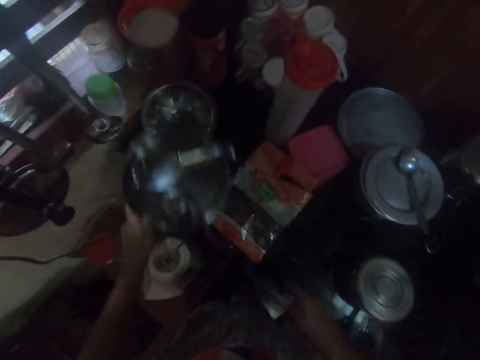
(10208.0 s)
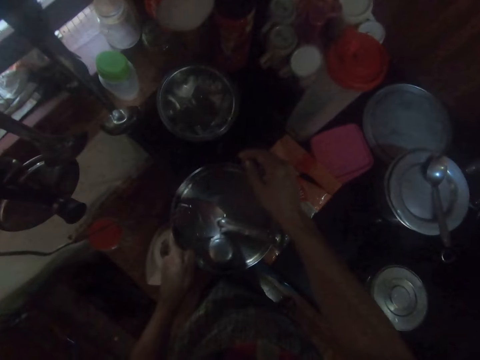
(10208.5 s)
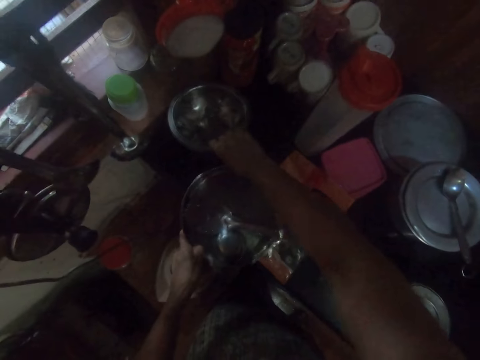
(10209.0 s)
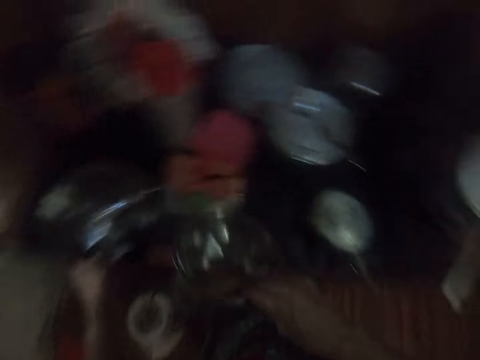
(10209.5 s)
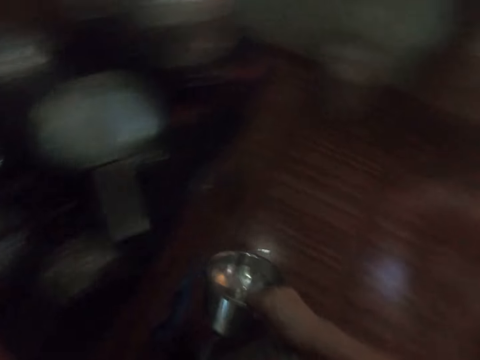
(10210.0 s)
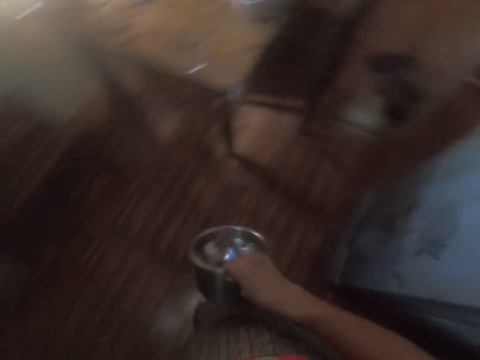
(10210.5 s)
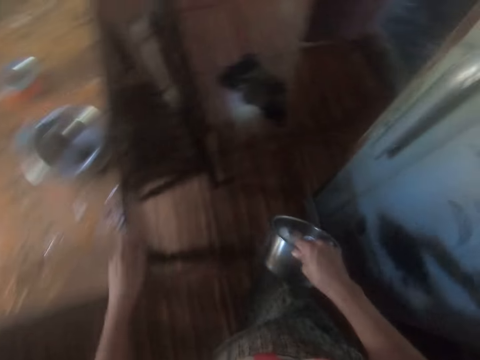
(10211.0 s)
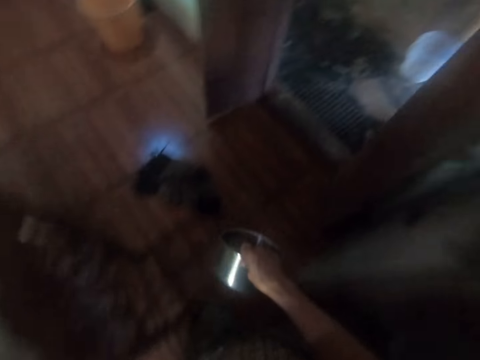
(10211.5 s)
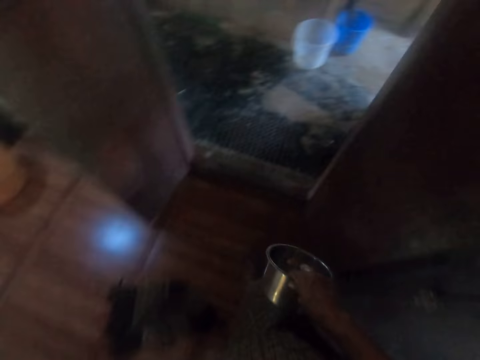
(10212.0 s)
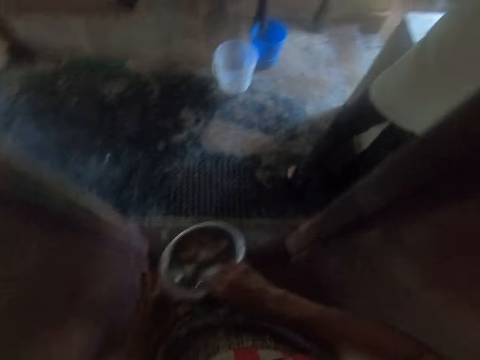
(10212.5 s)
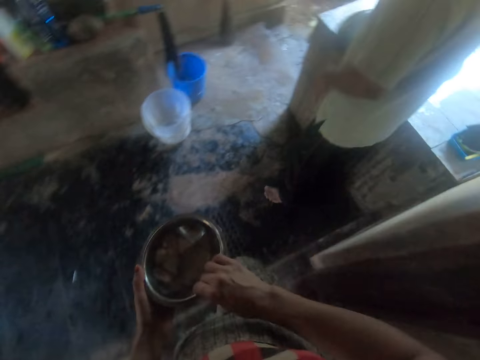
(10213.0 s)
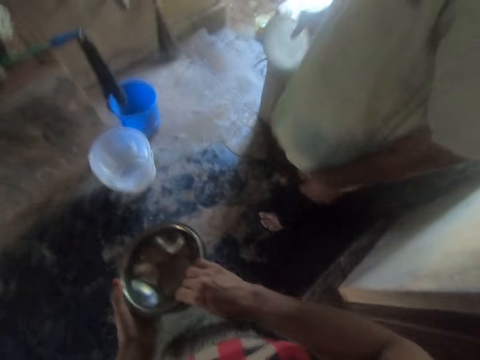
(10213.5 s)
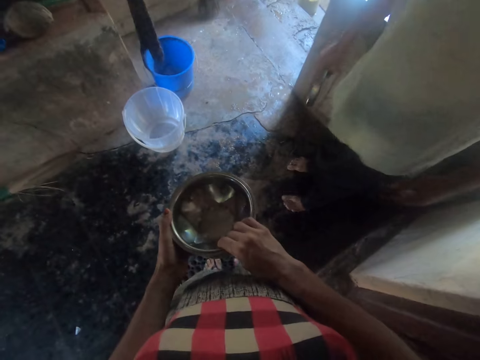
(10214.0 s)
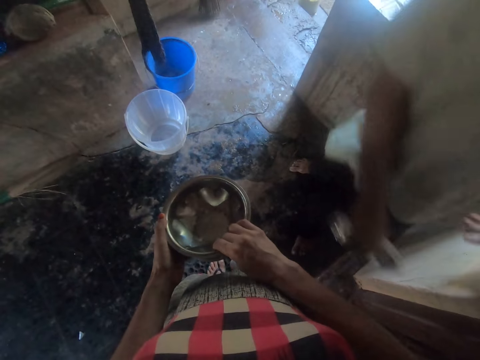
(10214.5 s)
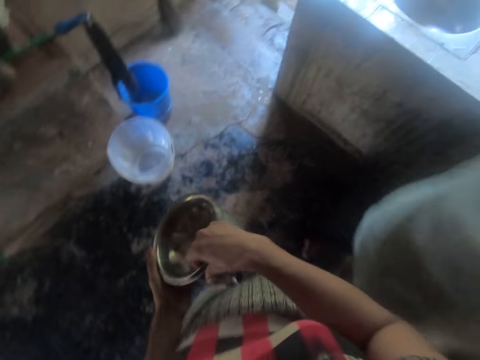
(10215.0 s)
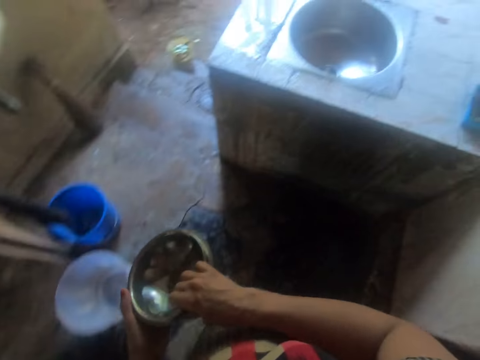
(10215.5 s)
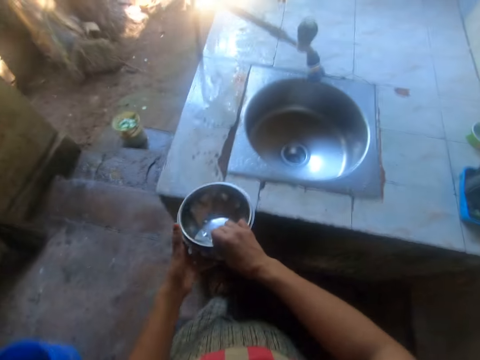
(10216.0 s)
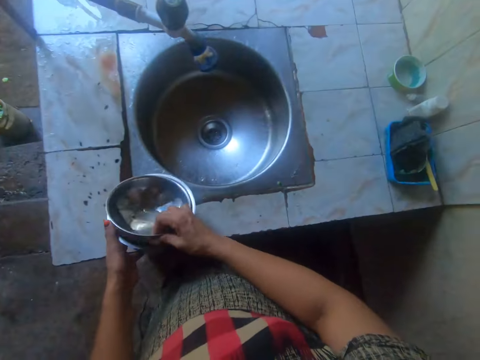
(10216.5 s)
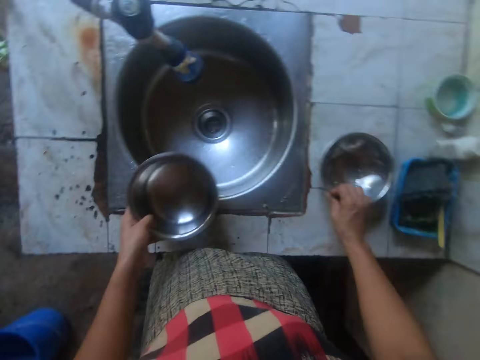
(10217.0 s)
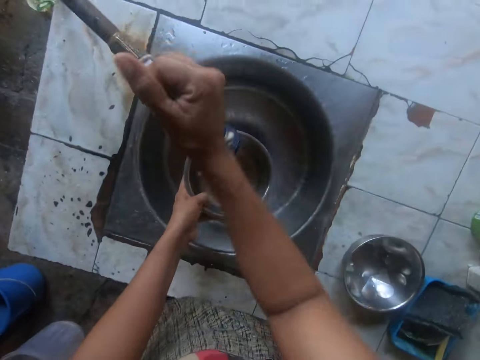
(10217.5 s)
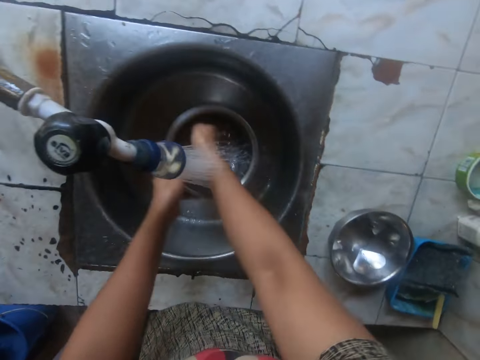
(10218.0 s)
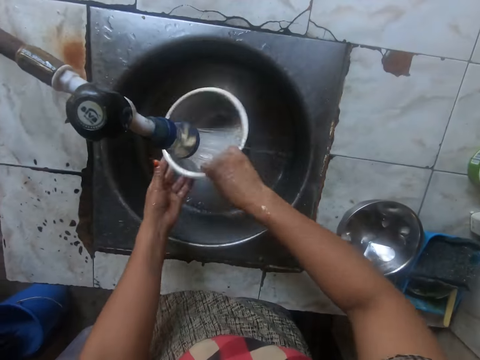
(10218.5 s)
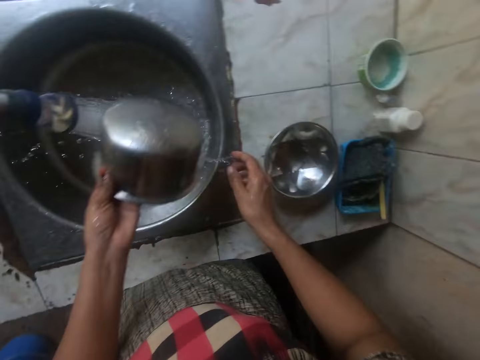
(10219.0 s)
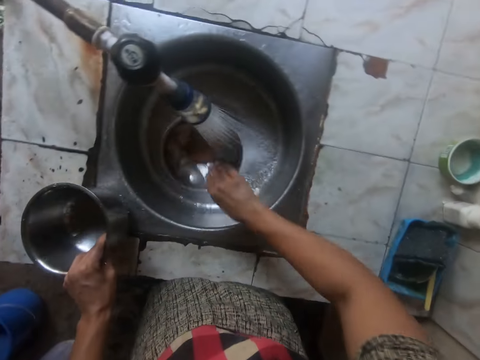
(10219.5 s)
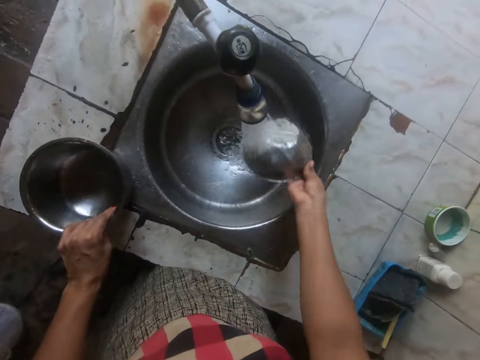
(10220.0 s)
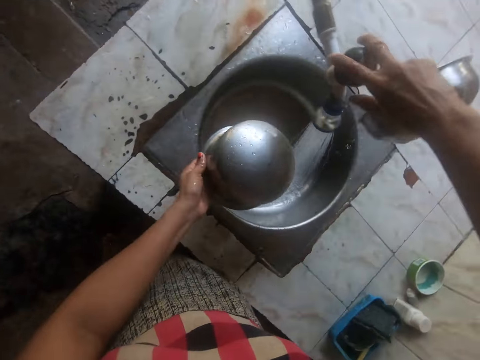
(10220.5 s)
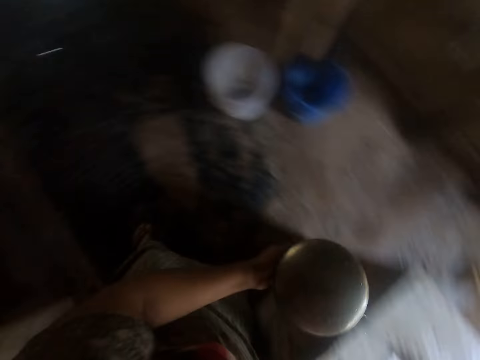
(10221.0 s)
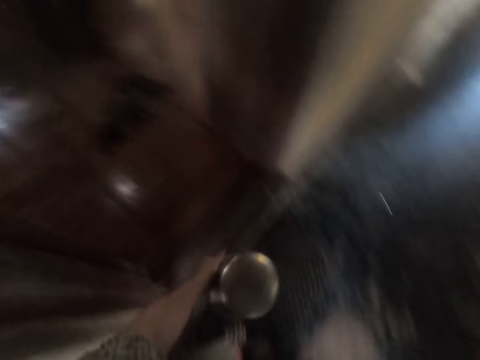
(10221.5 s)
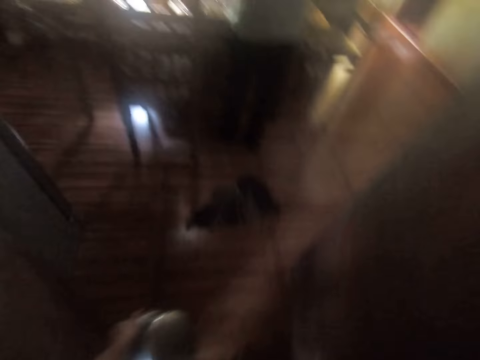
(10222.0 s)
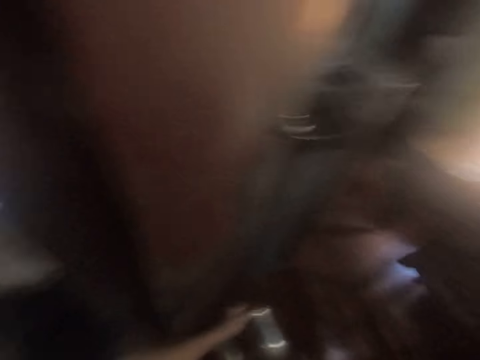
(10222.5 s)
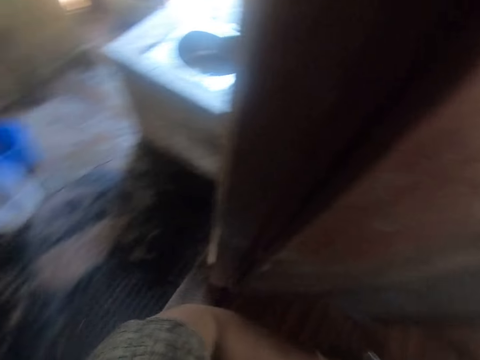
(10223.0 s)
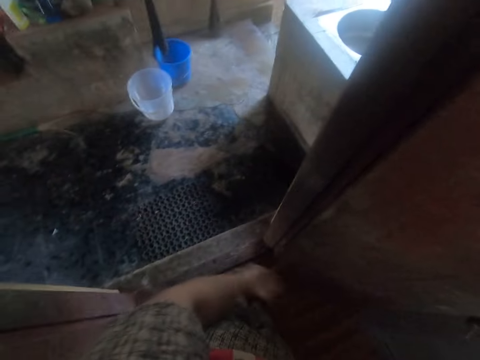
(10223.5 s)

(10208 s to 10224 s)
The camera wearer holds a tray. She carries a bowl with utensils from a shelf in her left hand. She carries bowls from the shelf with her right hand. She picks up a pot. She walks in the room. A man walks. The camera wearer drops the bowls on the sink with her left hand. She carries a bowl from the other with her right hand. She drops the bowl on the sink. She opens the tap with her right hand. She rinses the bowl with both hands. She takes the bowl from the sink with her right hand. She rinses the bowl with her right hand. She closes the tap with her right hand. She walks in the room.

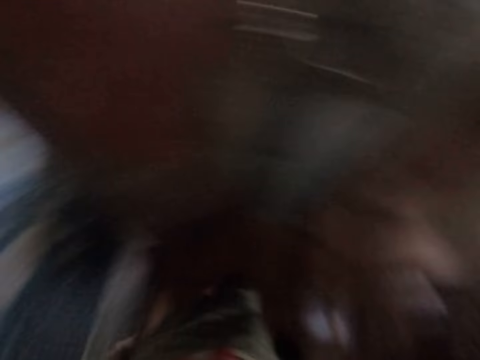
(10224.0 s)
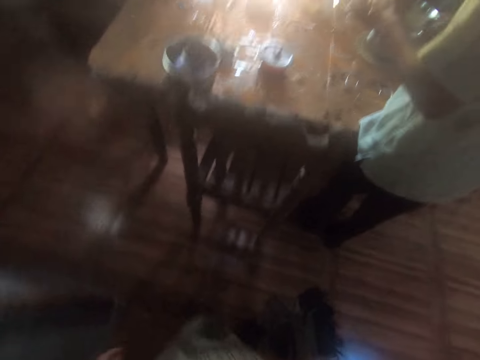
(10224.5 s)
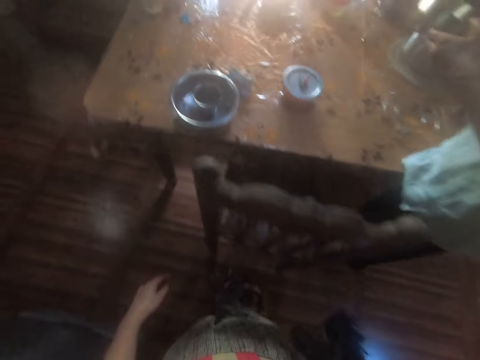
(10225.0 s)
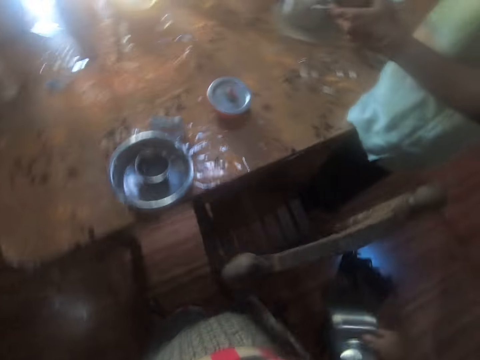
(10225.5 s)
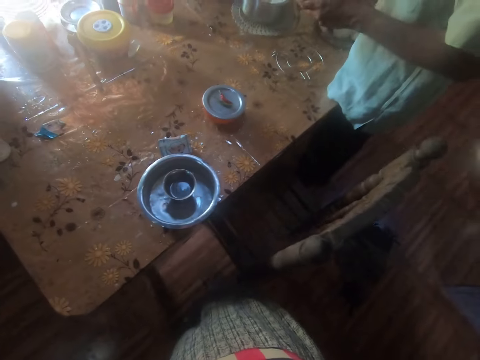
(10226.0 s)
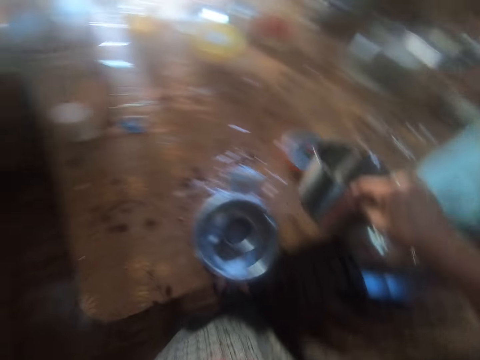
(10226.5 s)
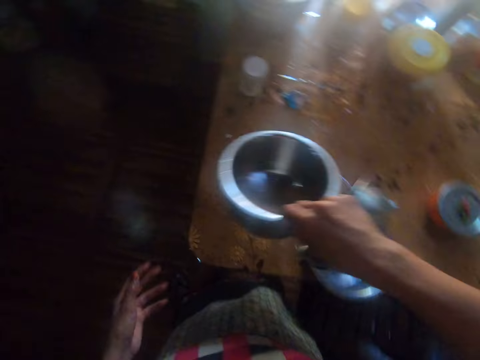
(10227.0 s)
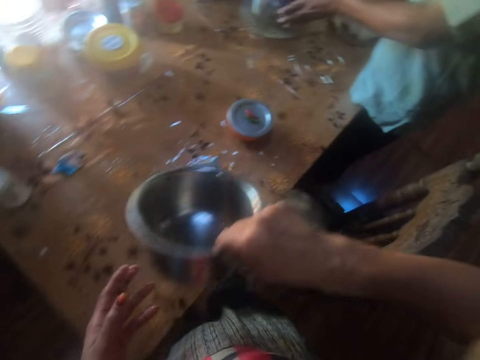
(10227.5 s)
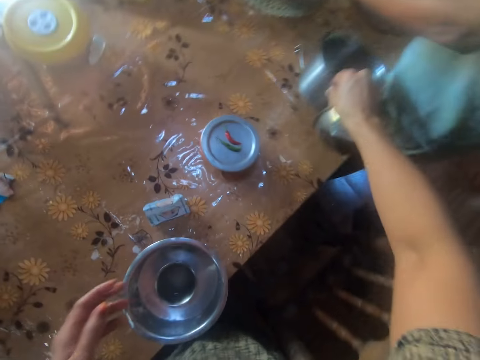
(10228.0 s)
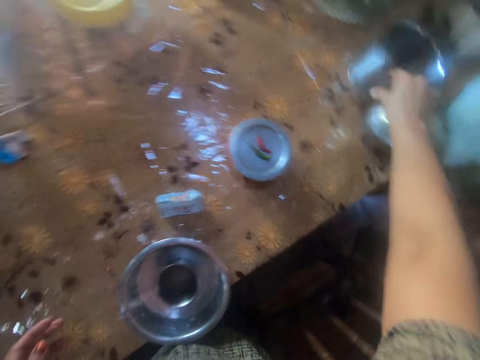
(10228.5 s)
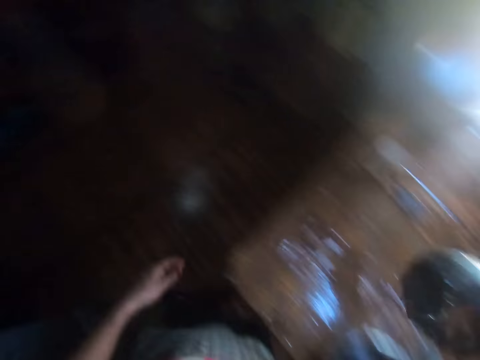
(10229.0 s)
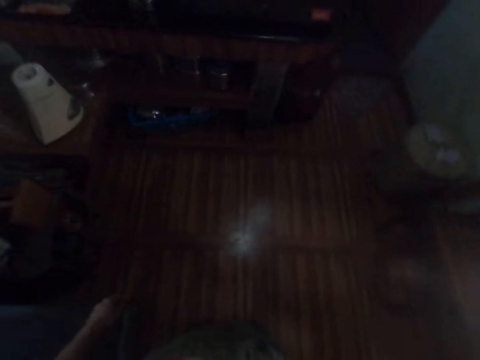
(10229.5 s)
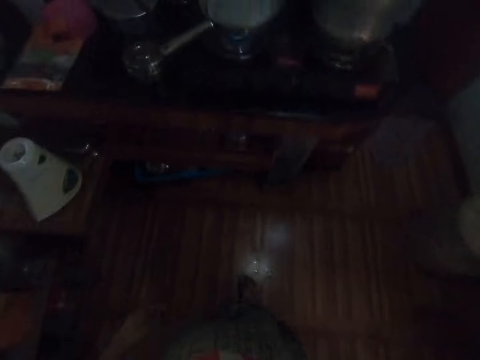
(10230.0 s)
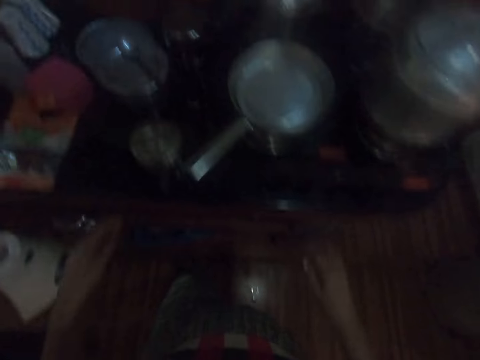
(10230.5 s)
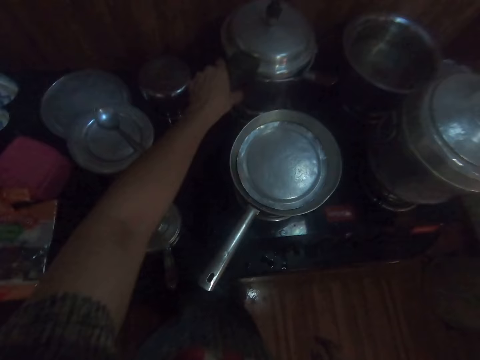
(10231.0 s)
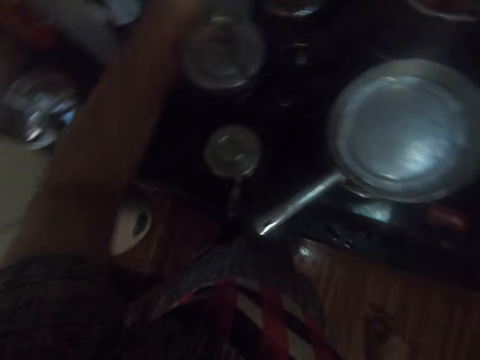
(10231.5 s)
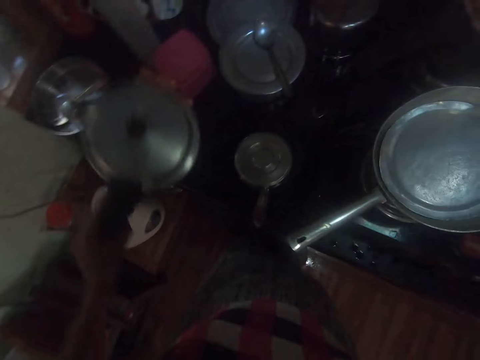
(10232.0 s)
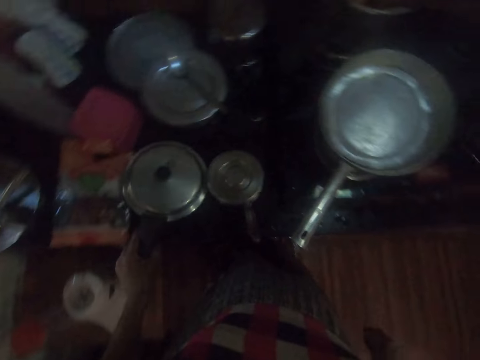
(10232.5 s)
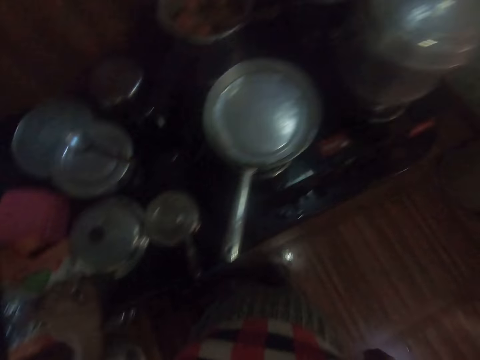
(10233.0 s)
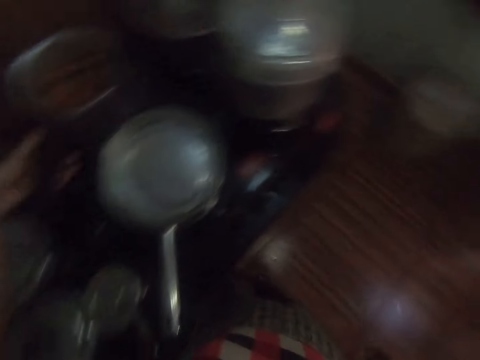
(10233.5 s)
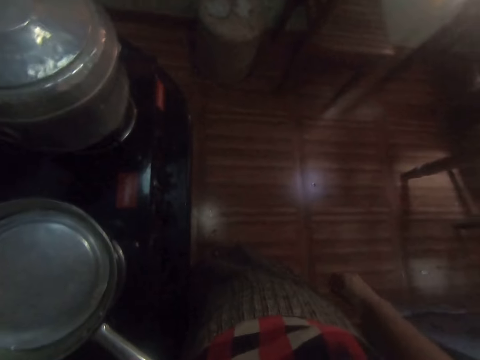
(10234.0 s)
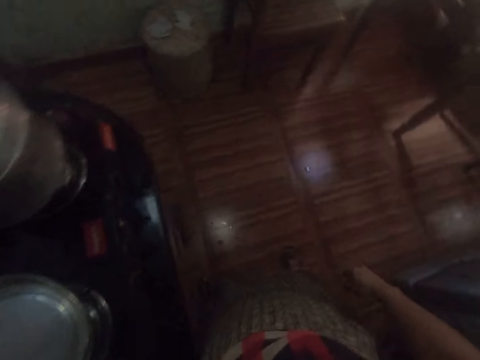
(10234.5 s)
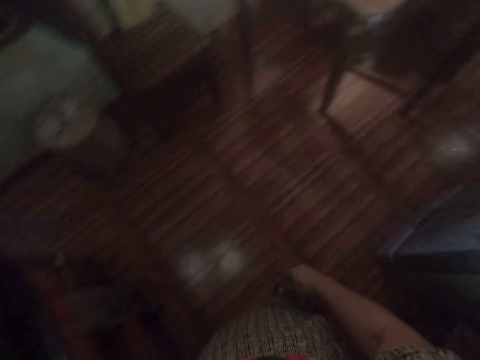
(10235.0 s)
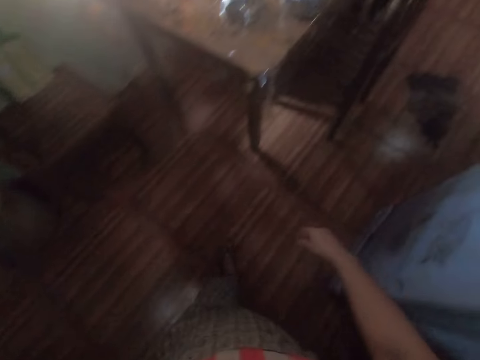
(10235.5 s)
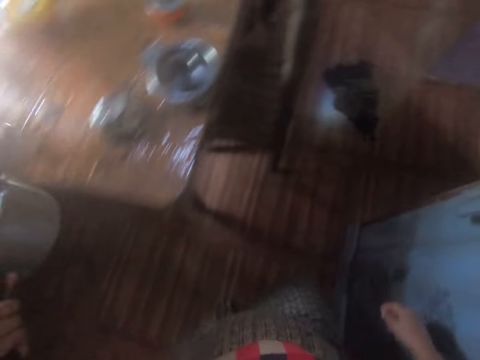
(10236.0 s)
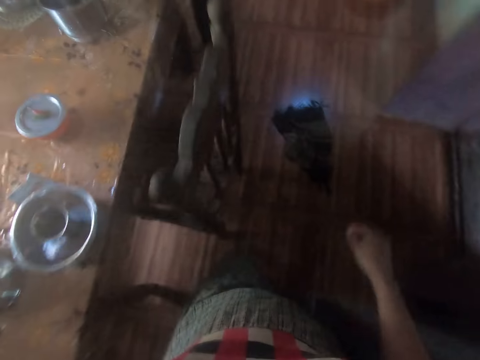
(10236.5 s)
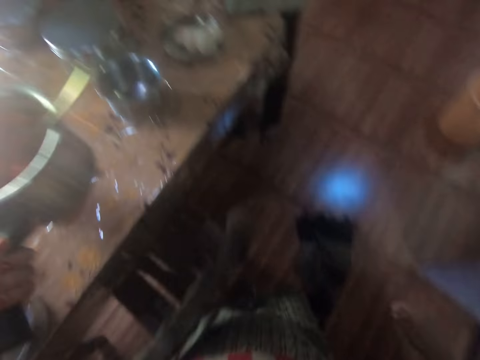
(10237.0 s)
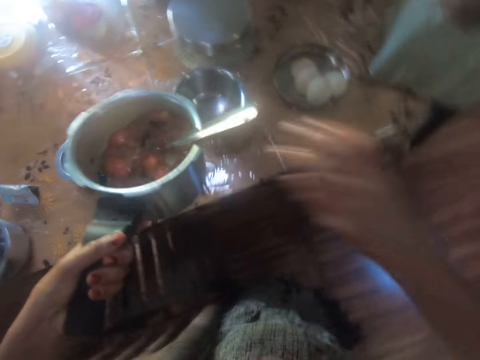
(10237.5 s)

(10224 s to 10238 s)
The camera wearer interacts with a man. The man holds a bowl. The camera wearer drops the bowl on the gas stove rim. She walks in the room. She carries a pot from the gas stove with her left hand. She opens the cooking ware lid. She drops the pot on the table. She puts the lid down. She carries the pot from the gas stove with her left hand. She walks in the room.
